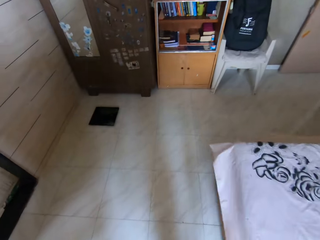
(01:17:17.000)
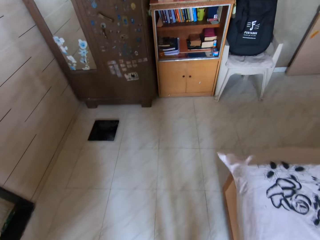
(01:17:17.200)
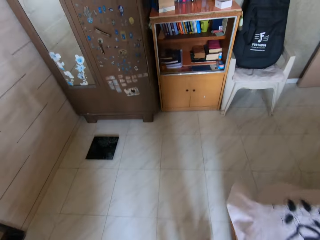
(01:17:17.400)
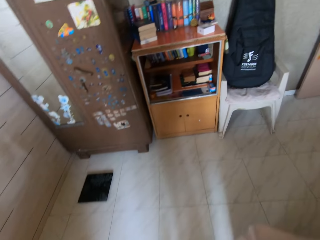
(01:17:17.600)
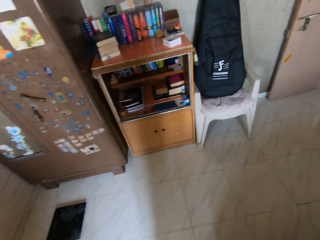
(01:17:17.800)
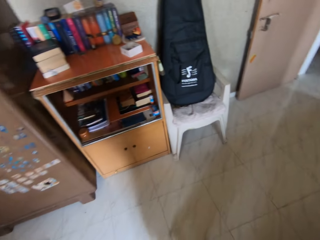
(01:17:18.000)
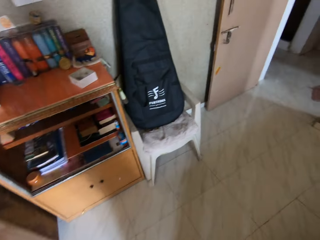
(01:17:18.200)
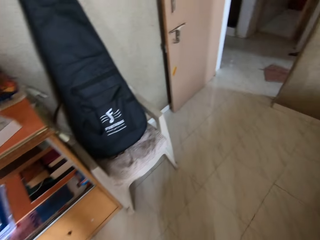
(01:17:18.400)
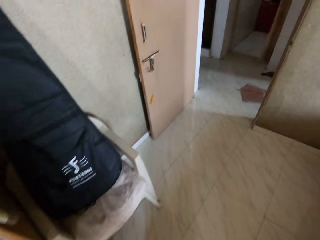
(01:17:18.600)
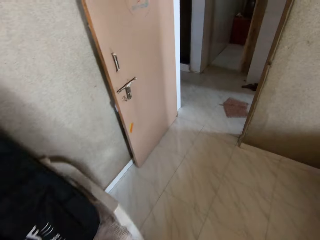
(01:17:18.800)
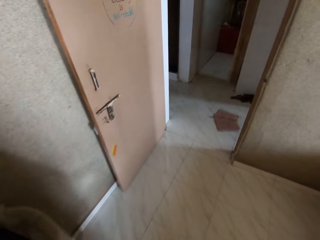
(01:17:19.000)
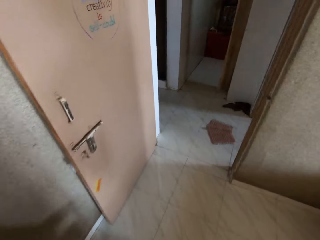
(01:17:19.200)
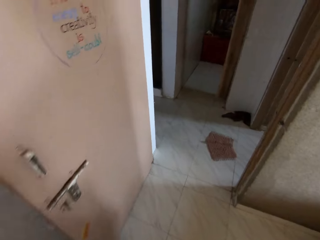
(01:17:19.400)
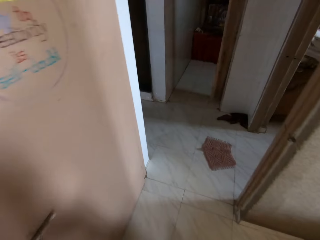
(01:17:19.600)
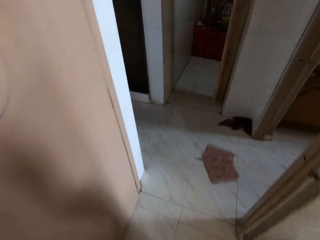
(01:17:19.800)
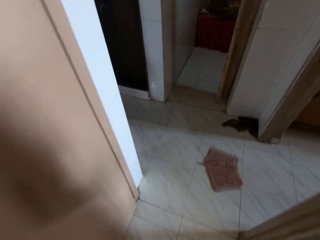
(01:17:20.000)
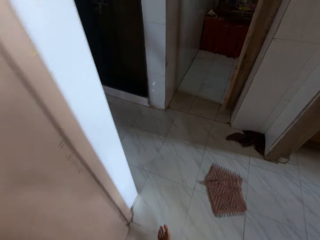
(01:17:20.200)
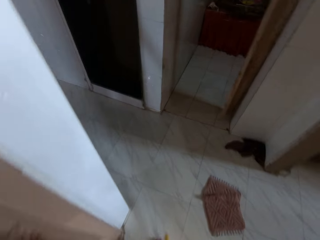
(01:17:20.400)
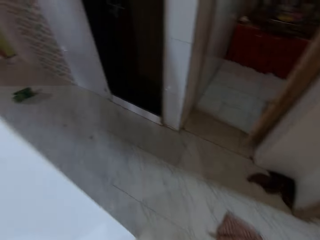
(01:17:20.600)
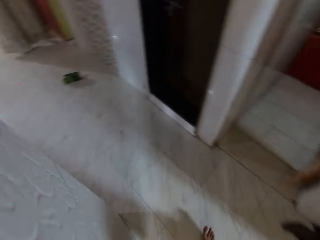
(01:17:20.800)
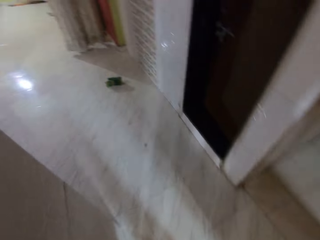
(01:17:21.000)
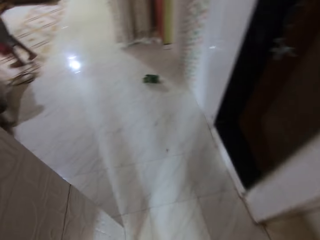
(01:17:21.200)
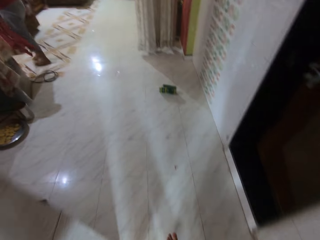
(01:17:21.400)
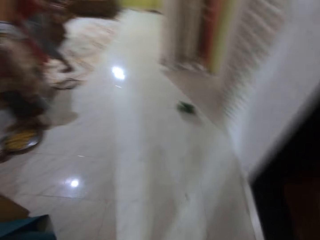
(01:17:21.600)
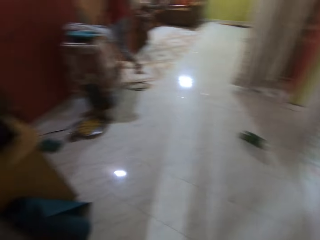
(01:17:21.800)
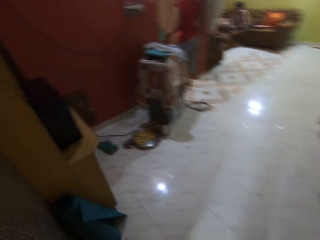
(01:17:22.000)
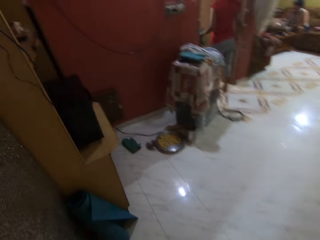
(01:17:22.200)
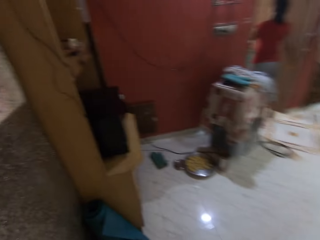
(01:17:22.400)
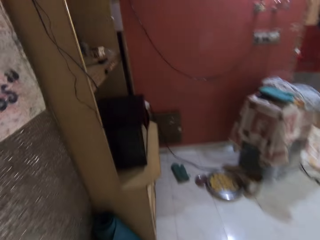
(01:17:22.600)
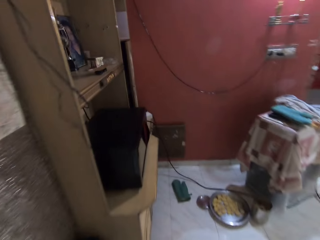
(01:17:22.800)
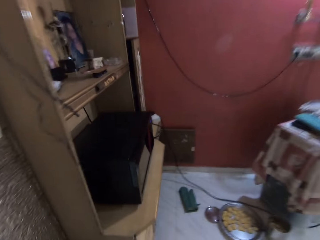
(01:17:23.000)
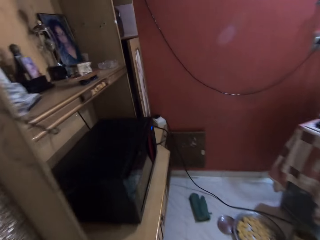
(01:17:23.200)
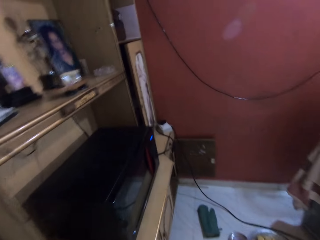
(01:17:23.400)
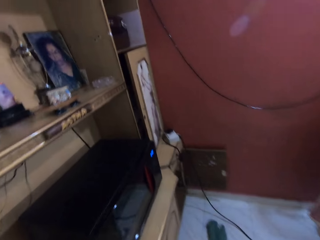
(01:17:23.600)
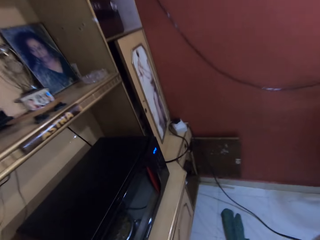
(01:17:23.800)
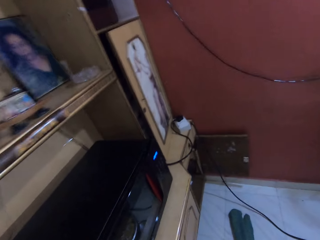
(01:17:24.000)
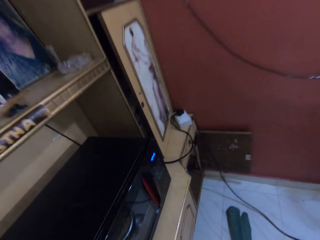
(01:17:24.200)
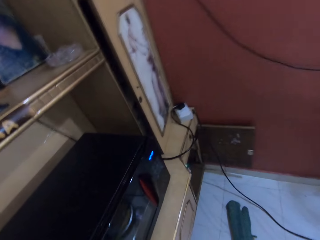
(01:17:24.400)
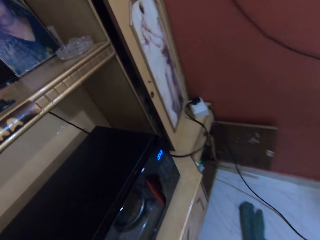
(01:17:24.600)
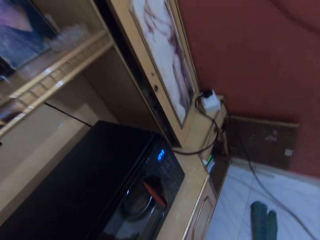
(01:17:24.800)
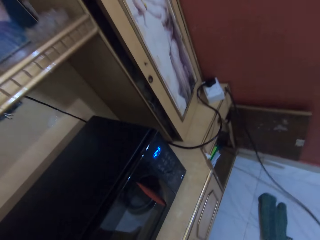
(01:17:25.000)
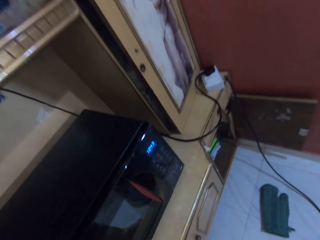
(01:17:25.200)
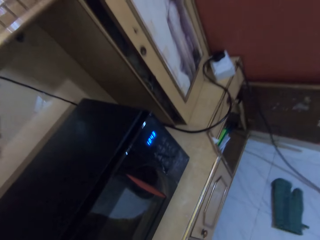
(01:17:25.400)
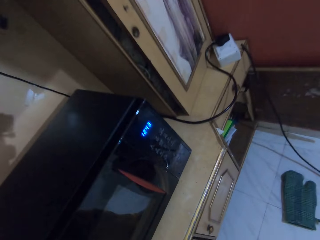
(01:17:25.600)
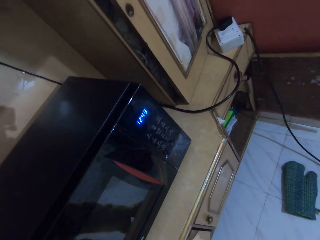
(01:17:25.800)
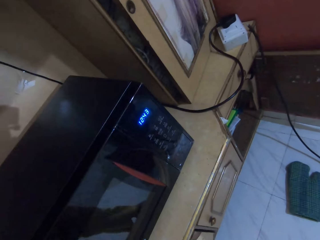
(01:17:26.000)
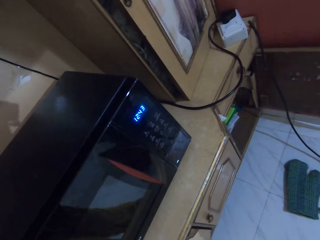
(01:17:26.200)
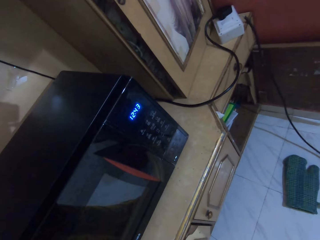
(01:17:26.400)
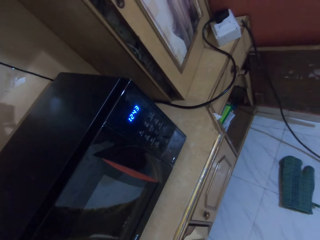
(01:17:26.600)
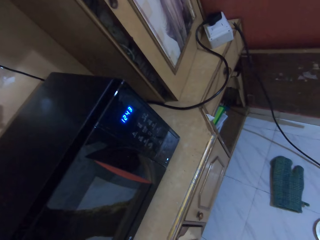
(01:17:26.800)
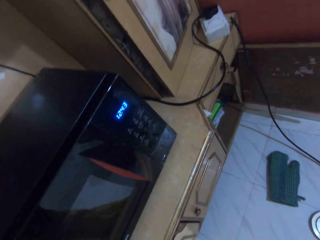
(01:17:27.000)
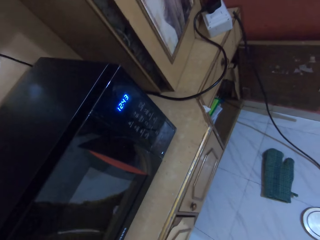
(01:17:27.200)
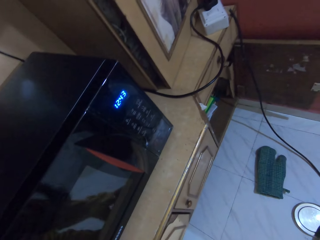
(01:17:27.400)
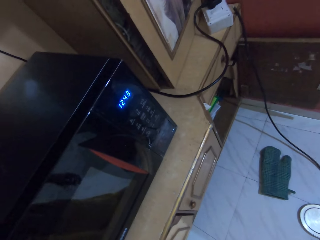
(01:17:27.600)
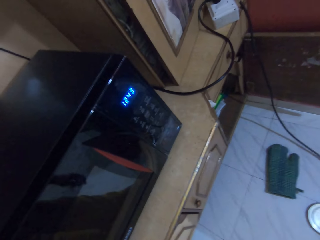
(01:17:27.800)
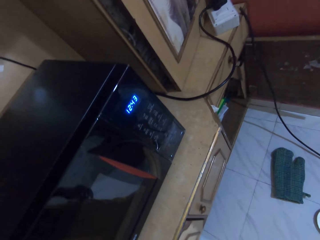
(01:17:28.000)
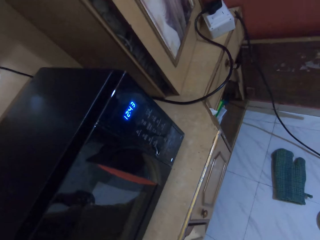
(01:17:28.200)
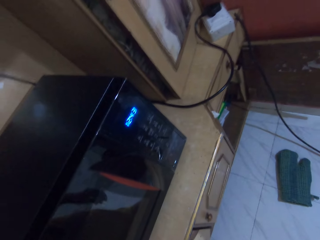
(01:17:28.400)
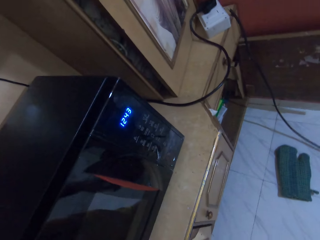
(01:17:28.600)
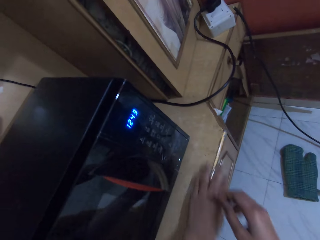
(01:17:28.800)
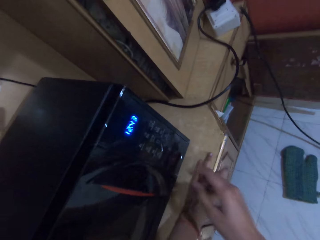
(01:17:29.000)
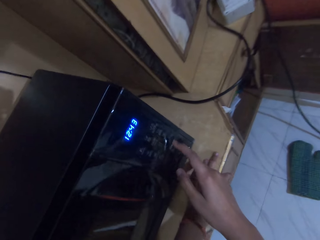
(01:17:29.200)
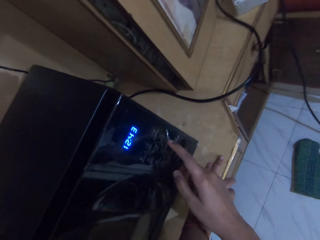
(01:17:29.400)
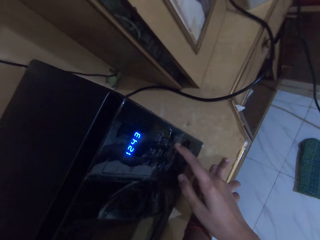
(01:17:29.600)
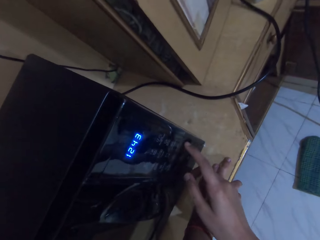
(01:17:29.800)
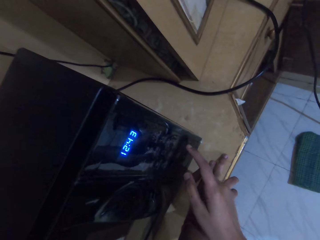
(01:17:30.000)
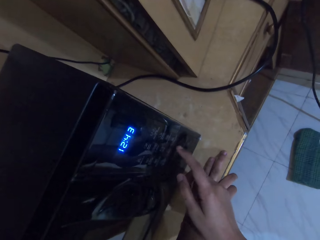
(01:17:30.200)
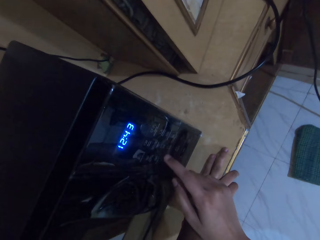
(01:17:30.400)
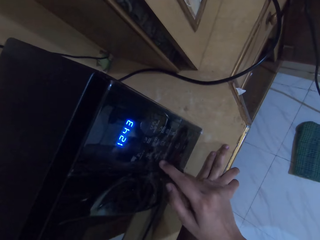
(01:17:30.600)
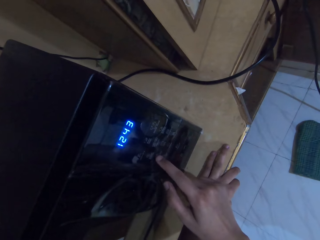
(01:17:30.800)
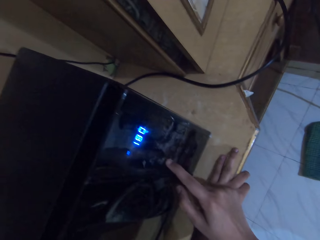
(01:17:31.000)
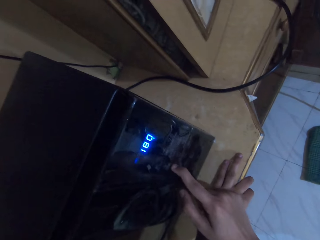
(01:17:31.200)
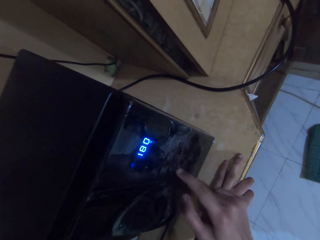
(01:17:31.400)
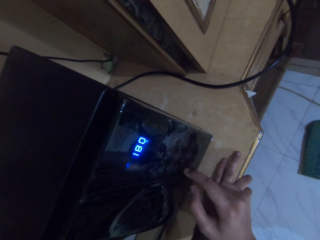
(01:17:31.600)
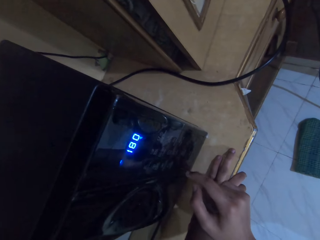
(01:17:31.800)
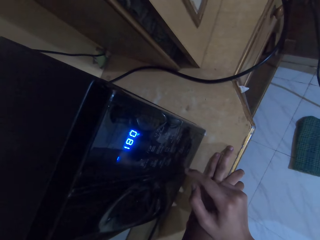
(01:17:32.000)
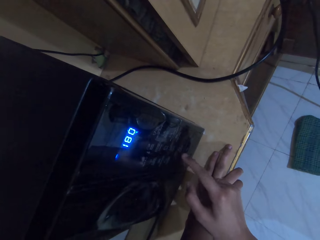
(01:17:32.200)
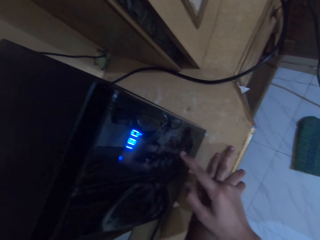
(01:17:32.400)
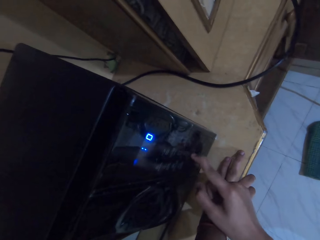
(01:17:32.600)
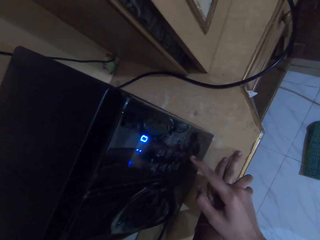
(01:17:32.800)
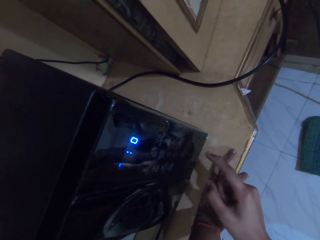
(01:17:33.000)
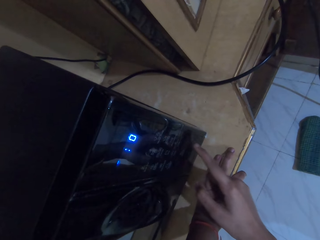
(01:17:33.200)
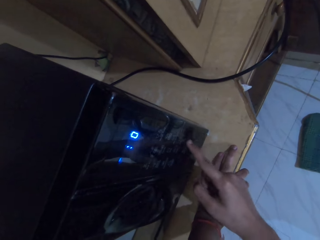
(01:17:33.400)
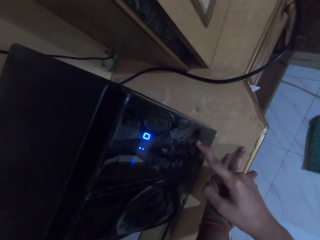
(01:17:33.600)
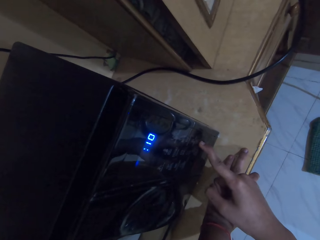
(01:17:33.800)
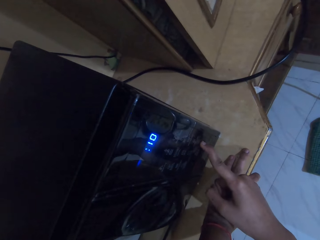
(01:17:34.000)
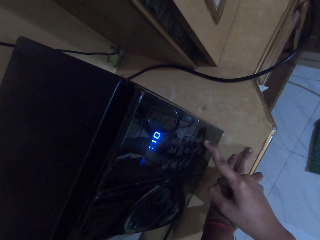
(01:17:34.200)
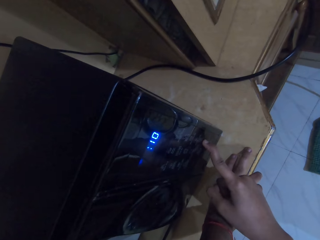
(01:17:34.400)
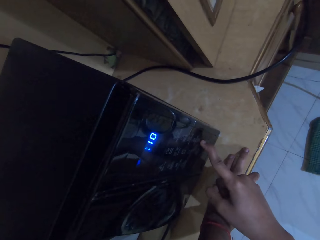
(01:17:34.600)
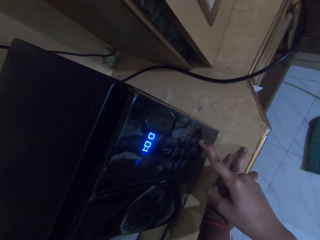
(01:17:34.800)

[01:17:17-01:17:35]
The camera wearer looks around. They stare at the microwave. They dial the microwave buttons.

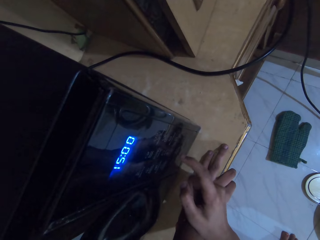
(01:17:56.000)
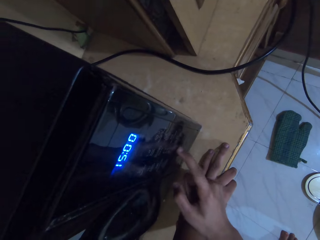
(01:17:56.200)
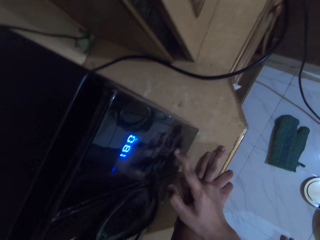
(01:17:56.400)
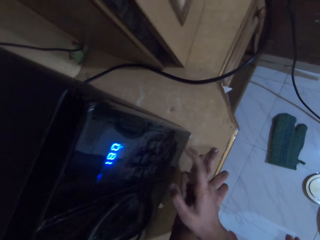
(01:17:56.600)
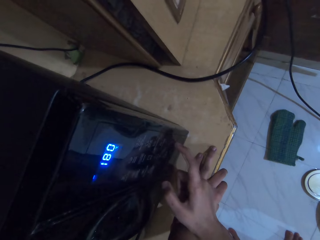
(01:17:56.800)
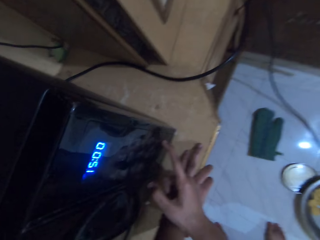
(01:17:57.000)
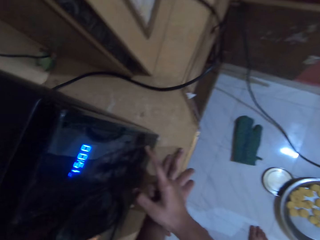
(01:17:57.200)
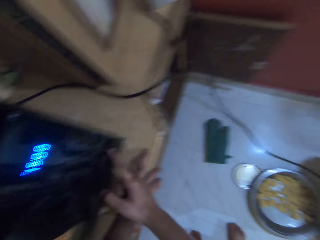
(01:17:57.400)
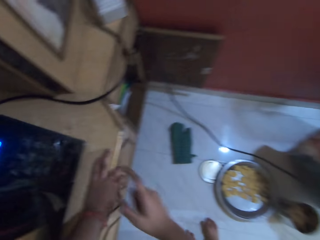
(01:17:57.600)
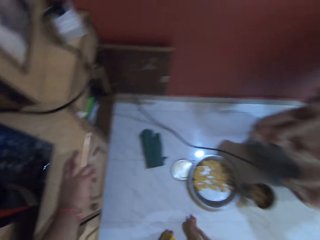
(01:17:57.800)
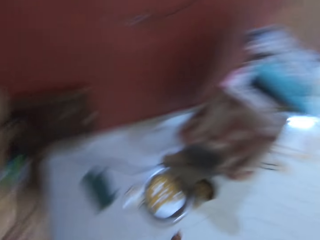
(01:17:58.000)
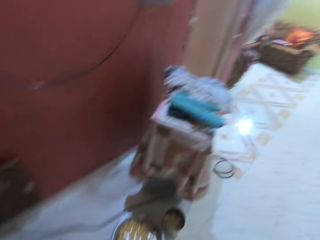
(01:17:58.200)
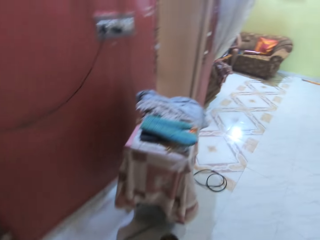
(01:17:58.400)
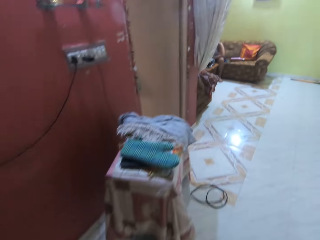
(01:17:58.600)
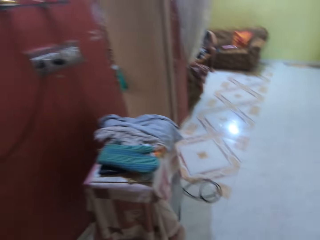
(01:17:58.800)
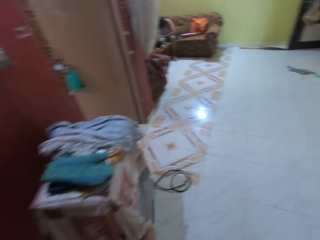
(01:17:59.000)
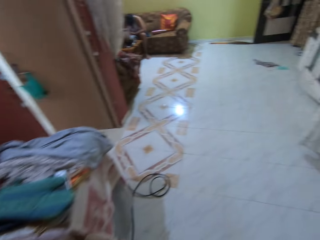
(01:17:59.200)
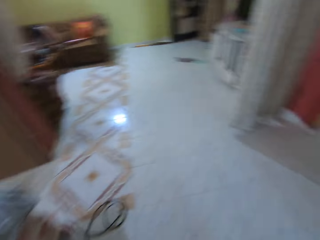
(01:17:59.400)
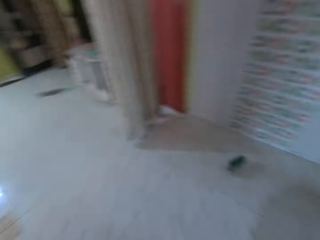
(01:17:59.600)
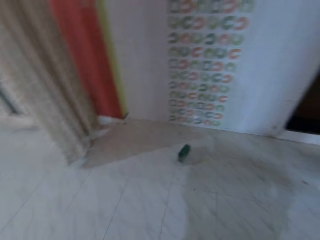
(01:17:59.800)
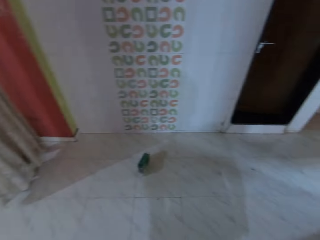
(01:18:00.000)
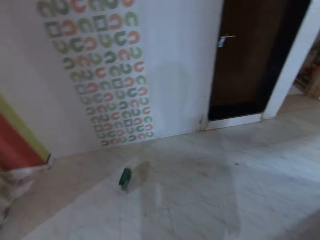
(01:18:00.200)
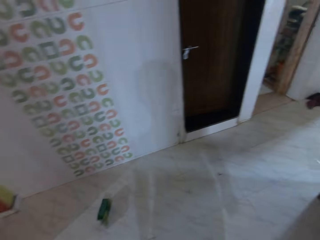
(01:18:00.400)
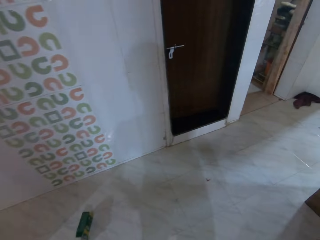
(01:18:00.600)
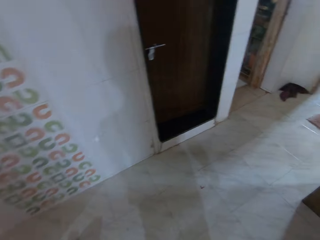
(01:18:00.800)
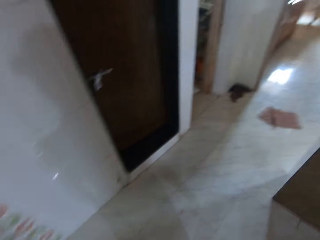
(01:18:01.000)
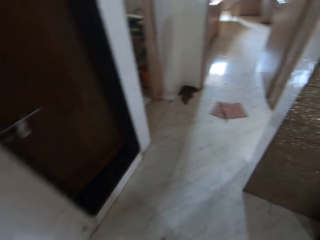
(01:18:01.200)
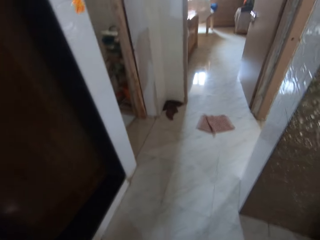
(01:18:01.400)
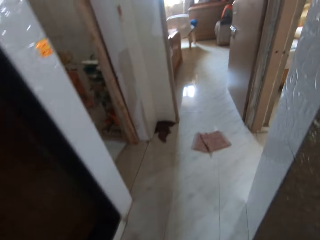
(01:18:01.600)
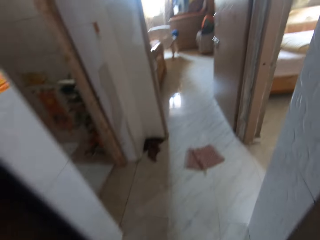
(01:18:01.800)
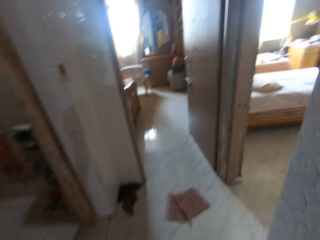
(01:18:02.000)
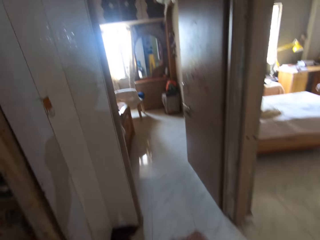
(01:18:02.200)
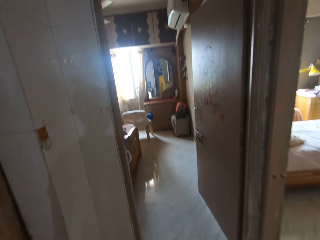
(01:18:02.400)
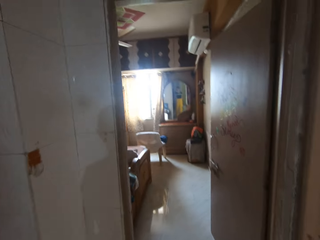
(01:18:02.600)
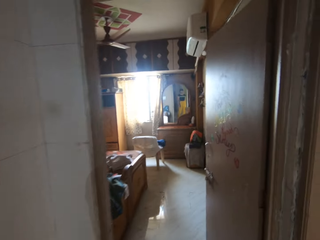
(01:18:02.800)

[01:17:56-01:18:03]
The camera wearer walks around.
